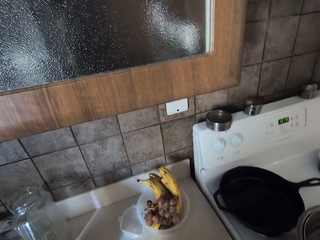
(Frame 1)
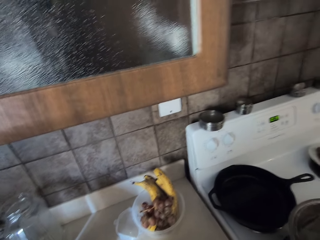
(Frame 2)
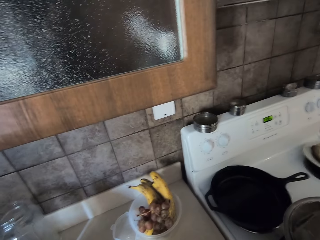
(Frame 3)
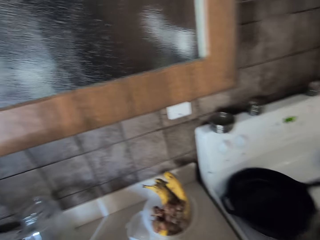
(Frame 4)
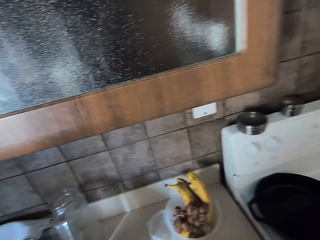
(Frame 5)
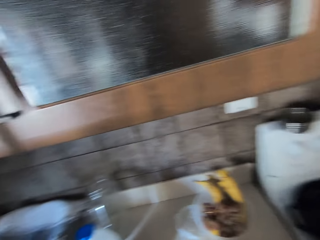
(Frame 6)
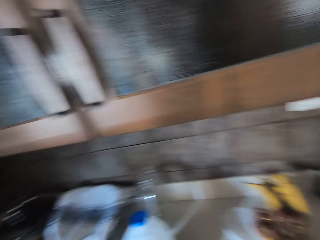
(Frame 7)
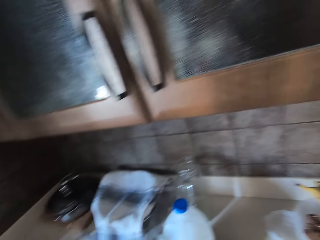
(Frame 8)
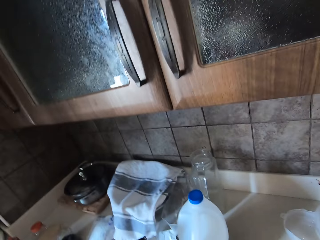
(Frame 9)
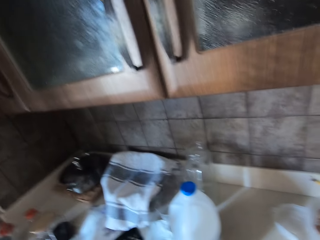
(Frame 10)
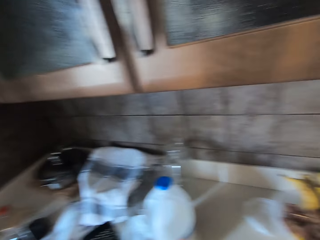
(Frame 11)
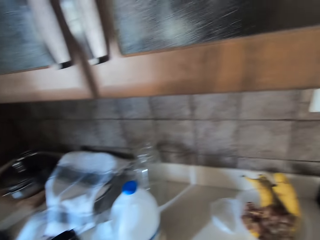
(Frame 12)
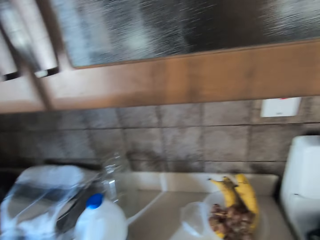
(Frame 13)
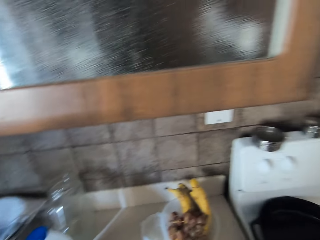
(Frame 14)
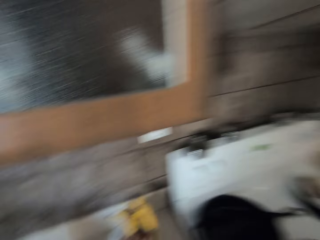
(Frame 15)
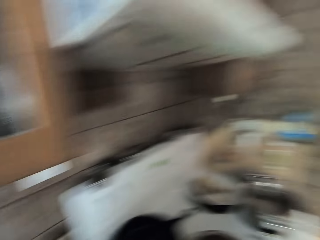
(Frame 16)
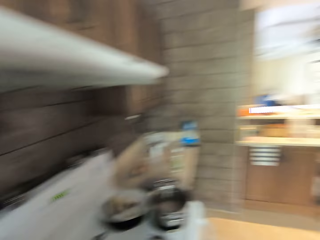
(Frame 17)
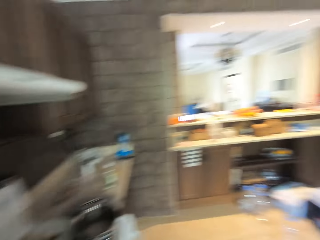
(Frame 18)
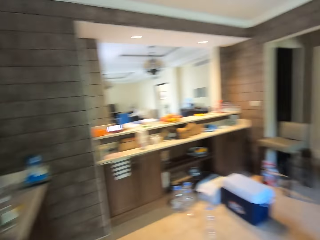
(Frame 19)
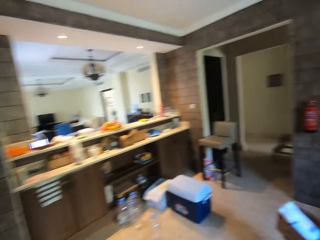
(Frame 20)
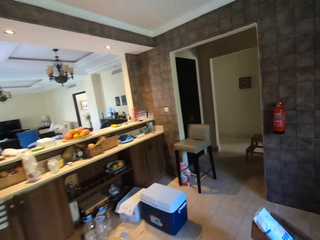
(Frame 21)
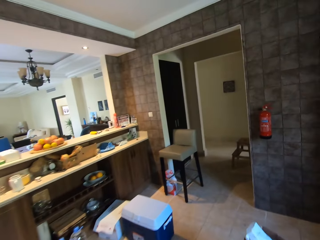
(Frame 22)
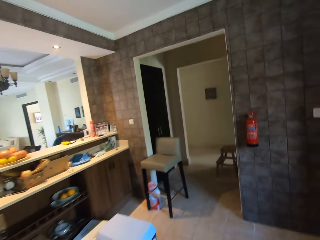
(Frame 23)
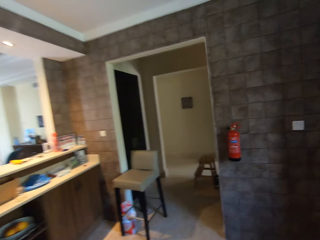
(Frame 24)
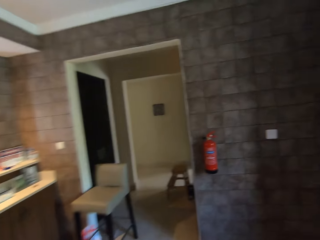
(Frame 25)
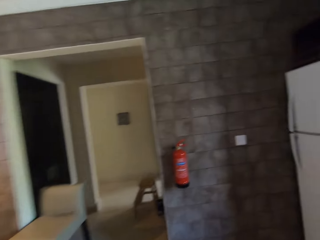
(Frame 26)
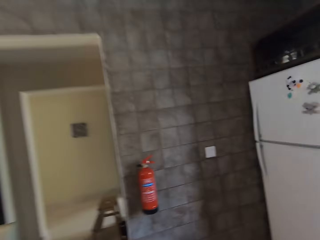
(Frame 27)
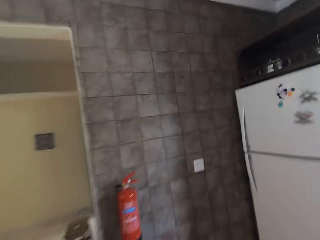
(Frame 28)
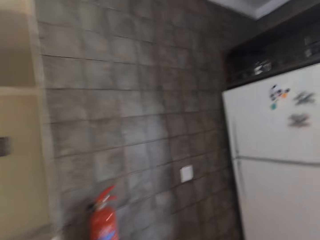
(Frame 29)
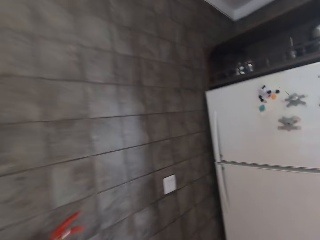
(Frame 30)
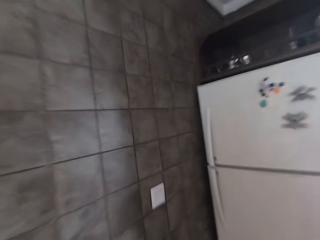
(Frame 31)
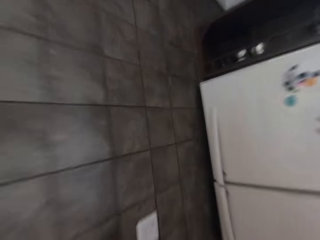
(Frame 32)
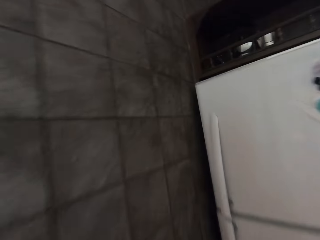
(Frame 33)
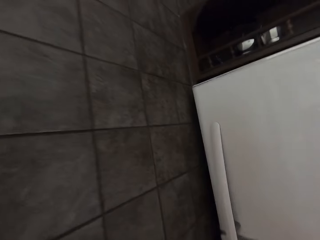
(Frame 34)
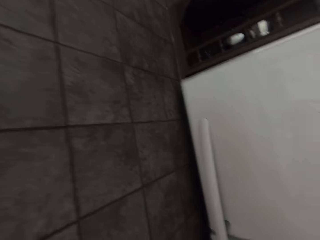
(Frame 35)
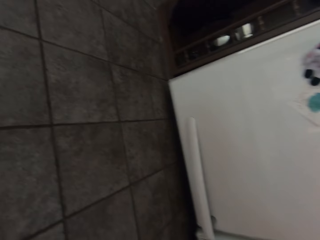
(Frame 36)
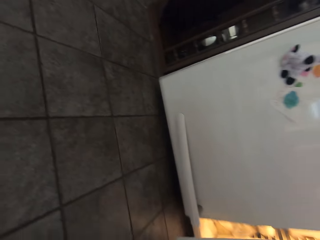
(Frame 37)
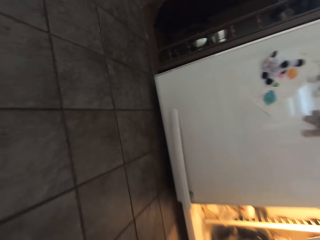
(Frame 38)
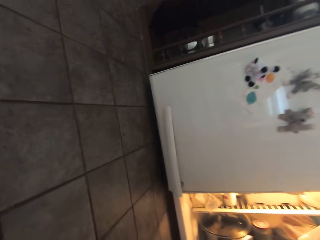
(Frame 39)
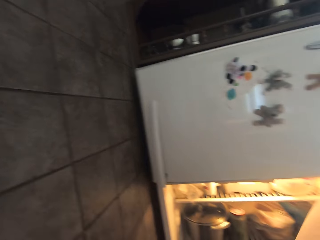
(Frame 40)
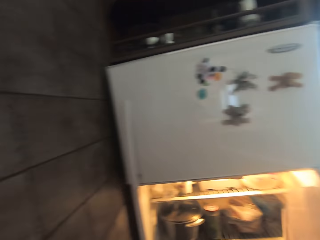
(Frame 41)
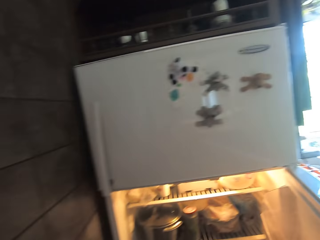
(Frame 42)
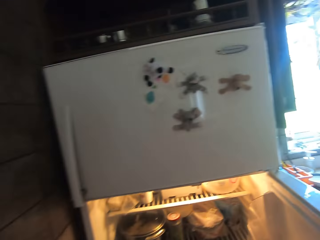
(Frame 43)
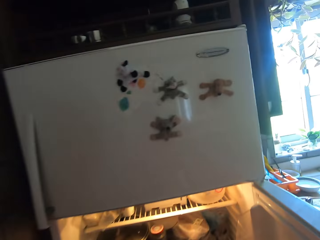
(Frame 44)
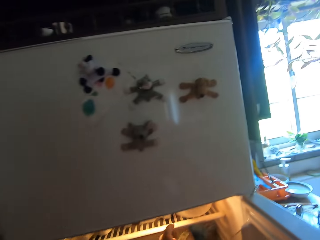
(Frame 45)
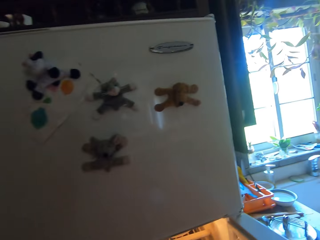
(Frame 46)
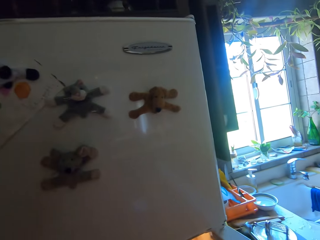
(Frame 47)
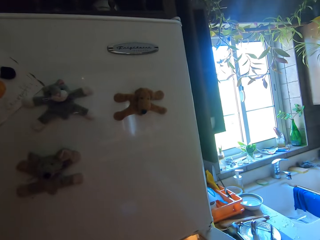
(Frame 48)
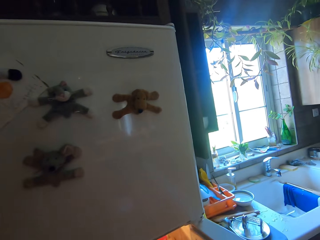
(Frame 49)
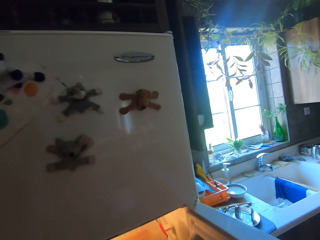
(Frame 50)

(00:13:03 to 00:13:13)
The camera wearer moves around. They look right. They walk forward. They open a fridge.

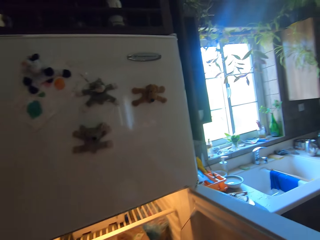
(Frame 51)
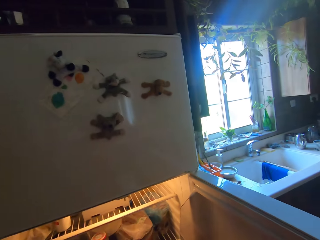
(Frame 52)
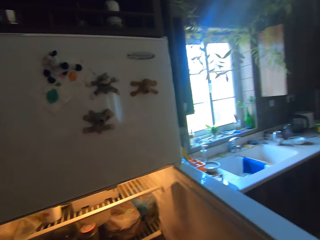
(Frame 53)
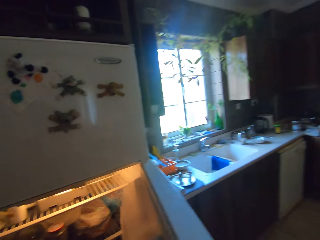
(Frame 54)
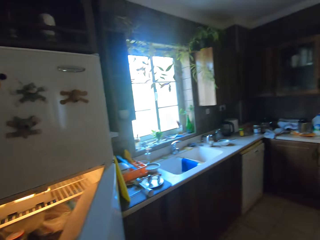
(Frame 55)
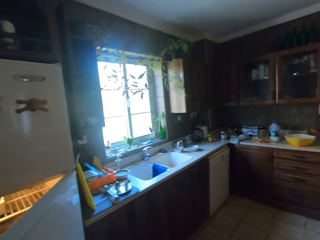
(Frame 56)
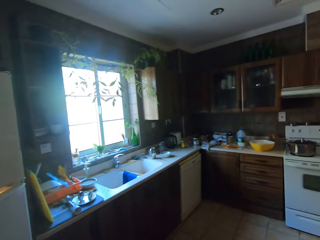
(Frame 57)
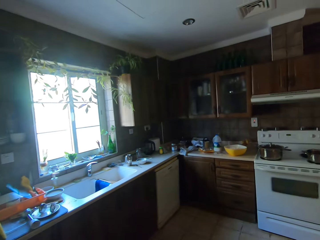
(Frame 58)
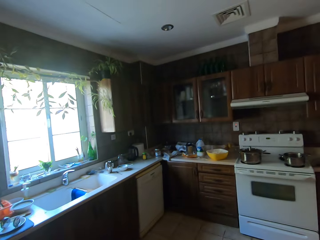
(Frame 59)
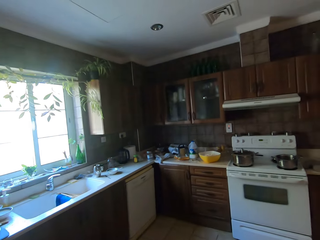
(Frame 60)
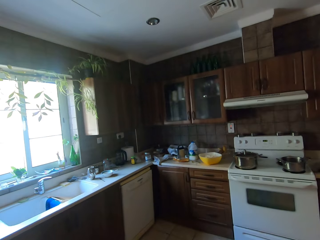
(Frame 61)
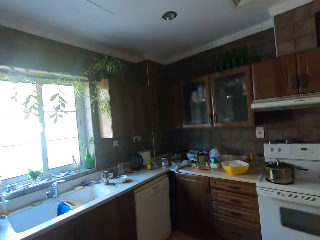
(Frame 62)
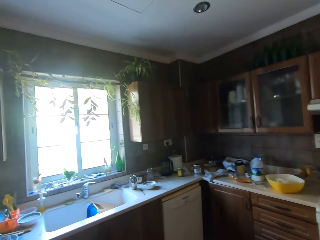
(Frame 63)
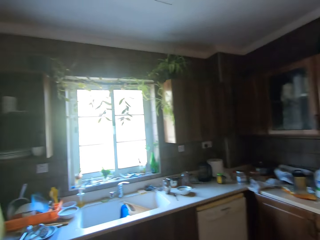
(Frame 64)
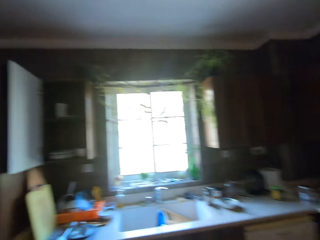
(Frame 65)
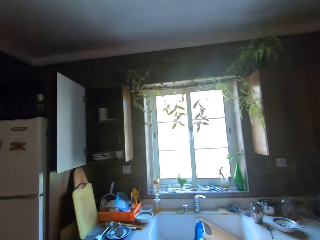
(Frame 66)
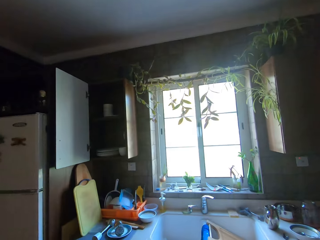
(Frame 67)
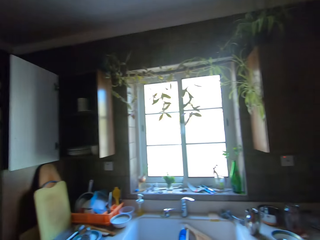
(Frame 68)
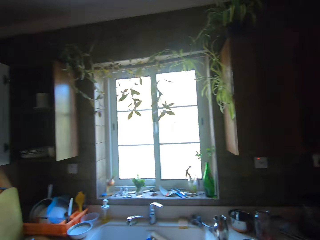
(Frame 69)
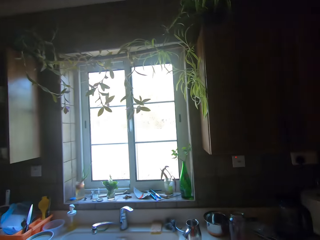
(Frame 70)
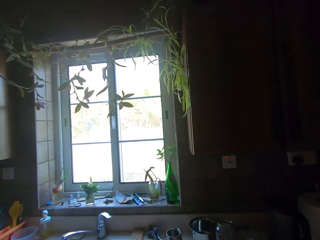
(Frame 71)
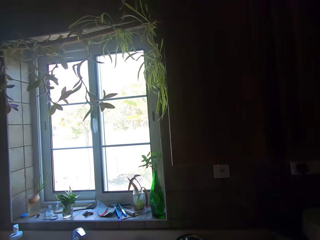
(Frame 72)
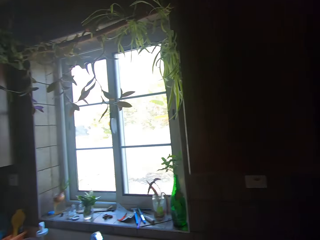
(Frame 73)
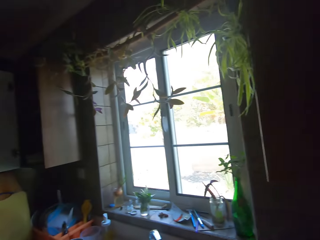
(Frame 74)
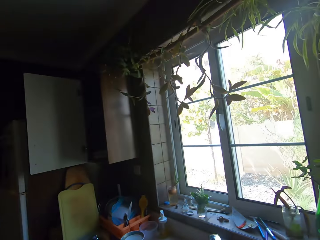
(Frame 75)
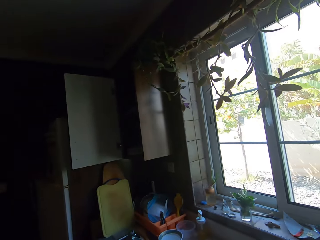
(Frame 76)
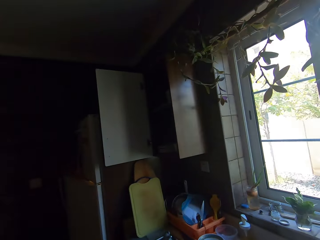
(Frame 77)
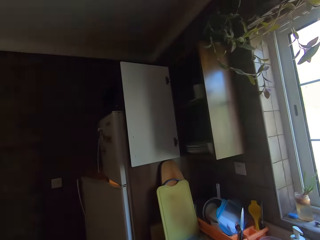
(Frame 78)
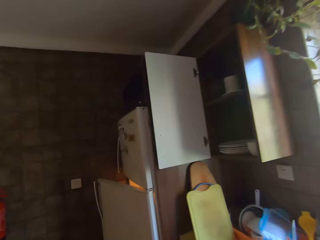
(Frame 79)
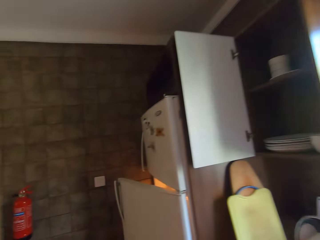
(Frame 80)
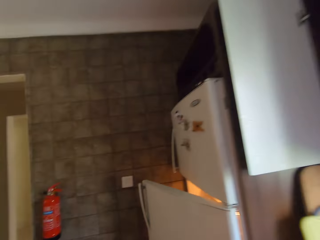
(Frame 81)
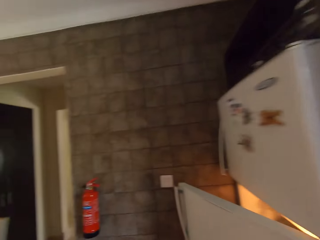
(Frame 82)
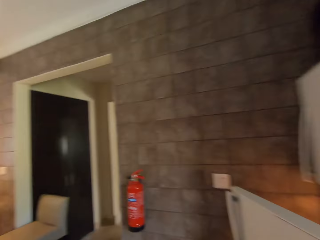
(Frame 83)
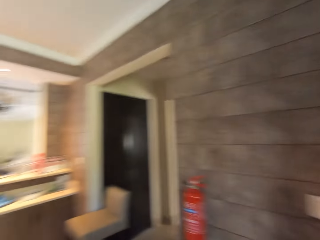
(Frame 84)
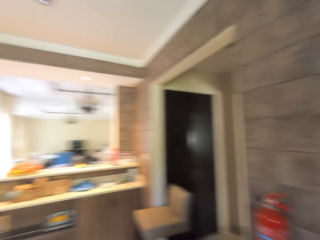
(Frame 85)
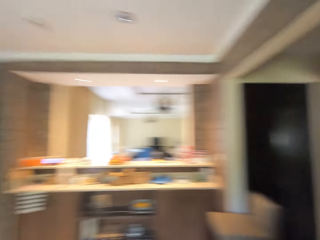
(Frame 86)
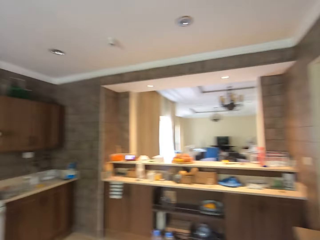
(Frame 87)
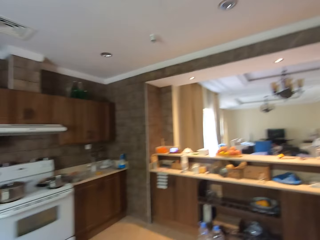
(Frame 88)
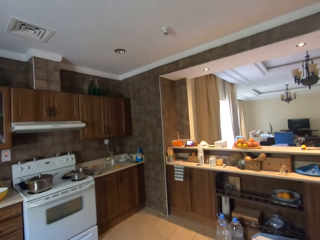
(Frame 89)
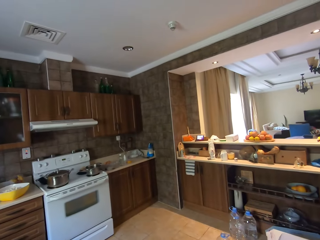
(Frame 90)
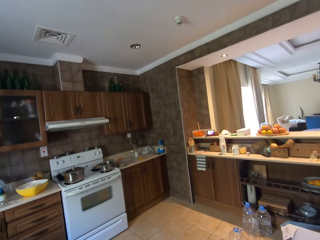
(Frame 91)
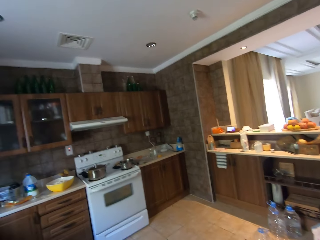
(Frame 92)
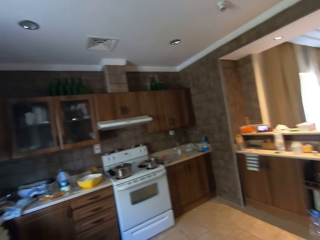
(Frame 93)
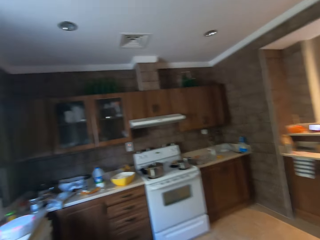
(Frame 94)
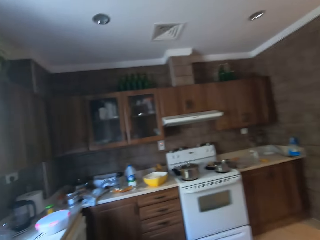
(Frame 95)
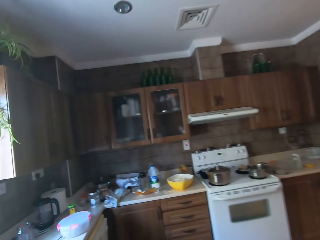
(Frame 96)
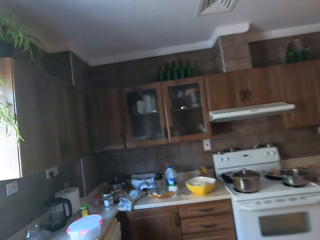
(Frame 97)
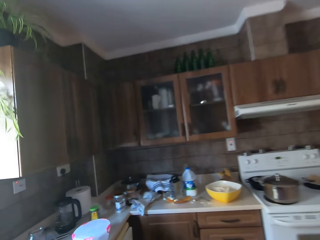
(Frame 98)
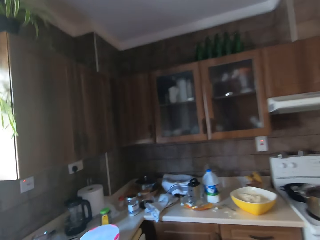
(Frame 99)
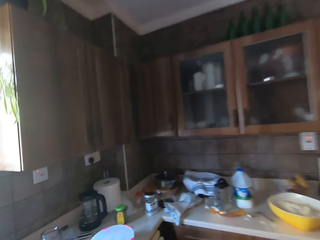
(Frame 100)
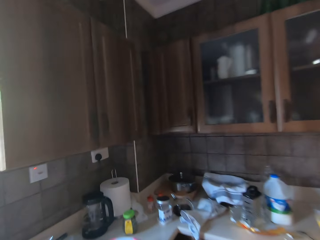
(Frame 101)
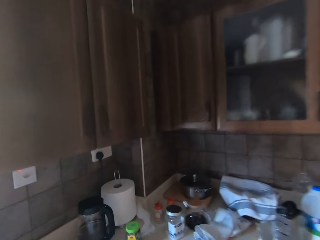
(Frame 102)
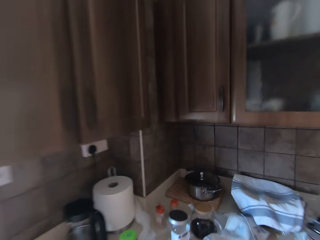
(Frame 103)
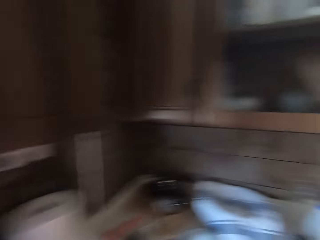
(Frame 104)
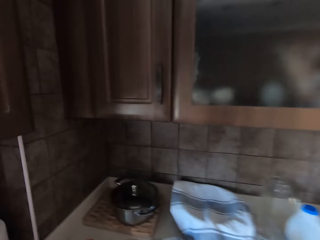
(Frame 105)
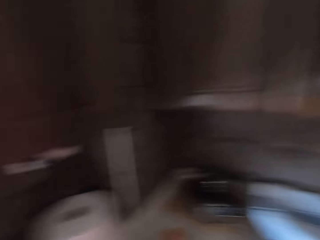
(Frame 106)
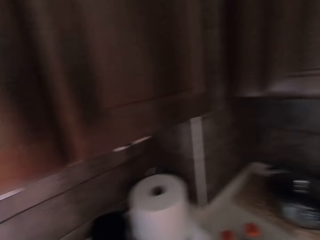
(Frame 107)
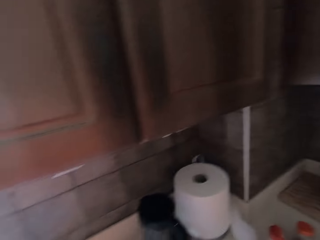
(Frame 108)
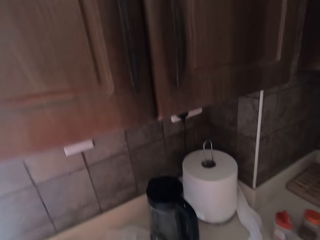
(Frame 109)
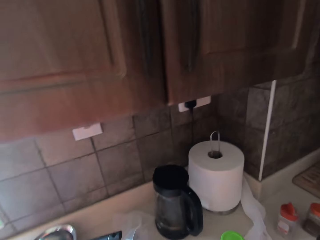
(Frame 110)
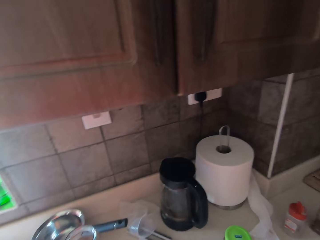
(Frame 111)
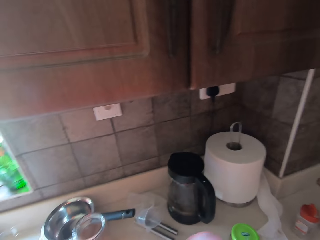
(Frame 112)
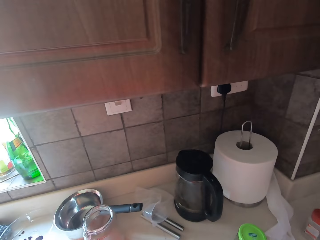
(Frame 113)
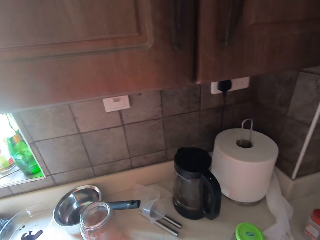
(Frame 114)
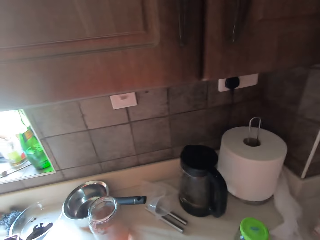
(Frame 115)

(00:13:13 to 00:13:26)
The camera wearer closes the fridge. They walk right. They walk towards the sink. They walk to the fridge. They turn around. They walk to the cooker. They move a container.
